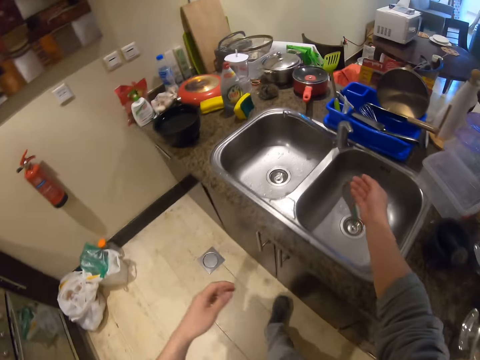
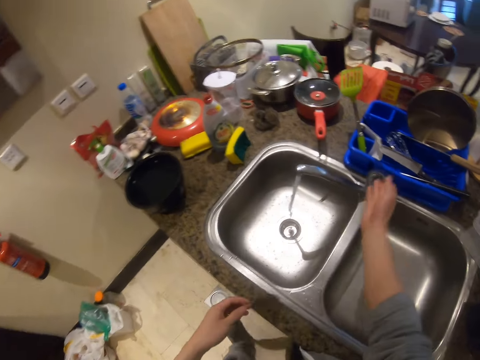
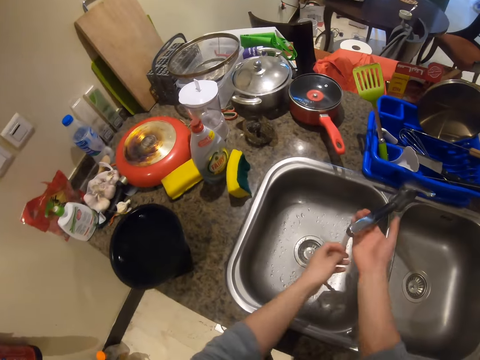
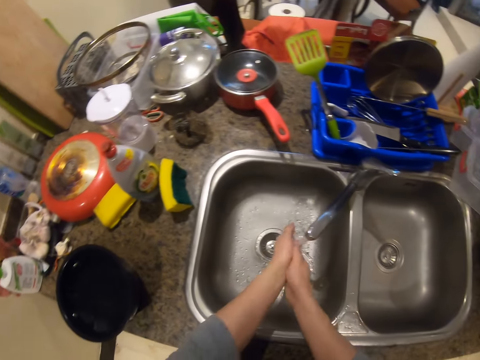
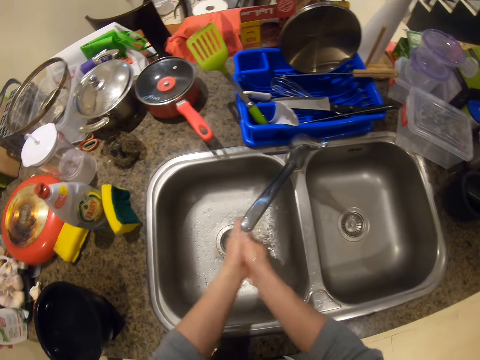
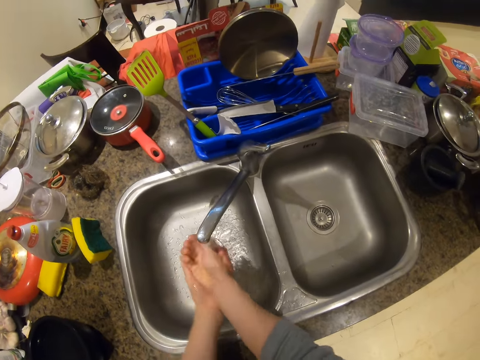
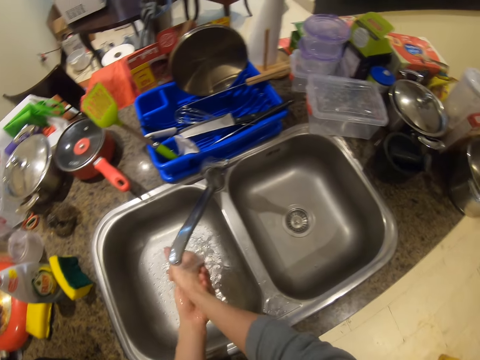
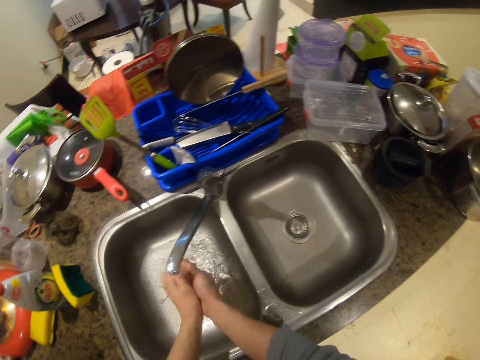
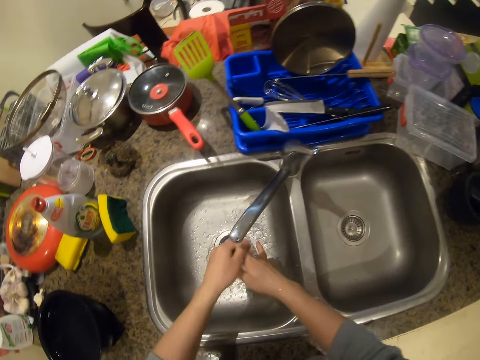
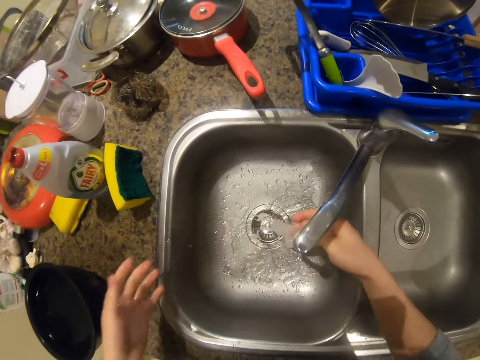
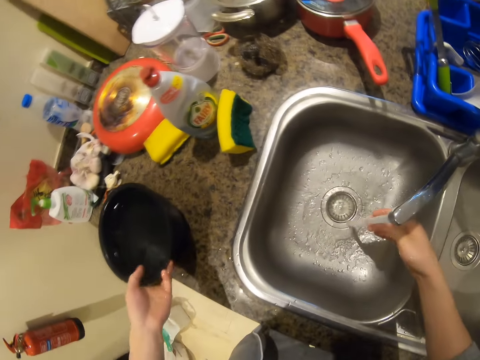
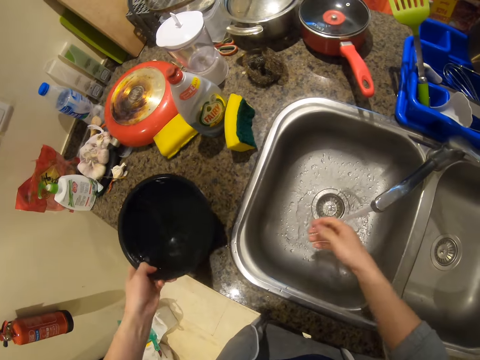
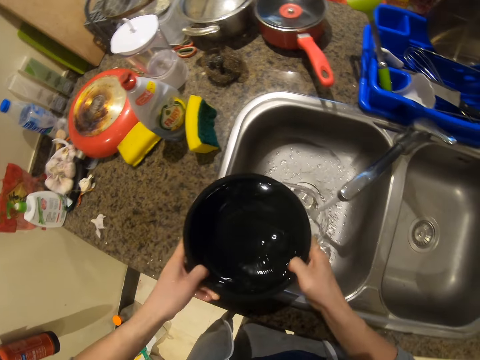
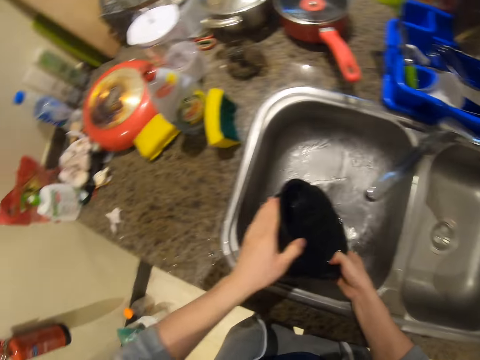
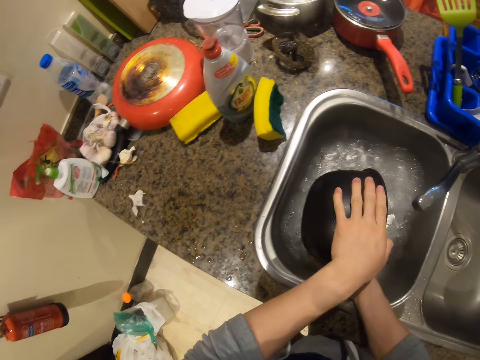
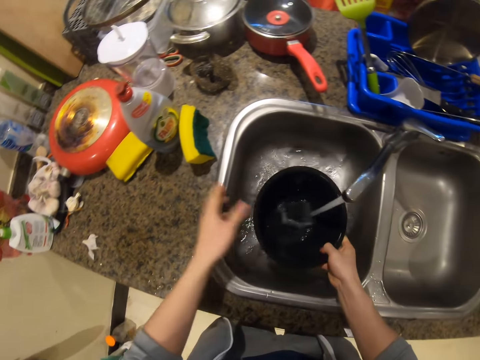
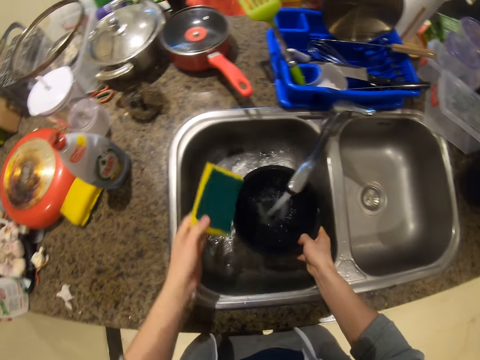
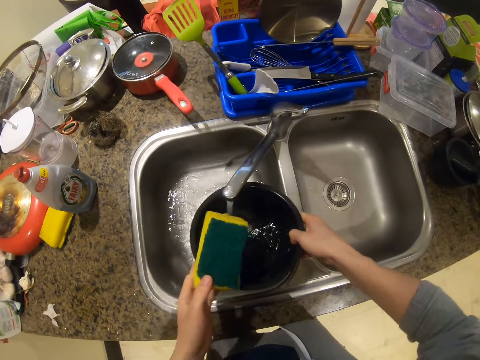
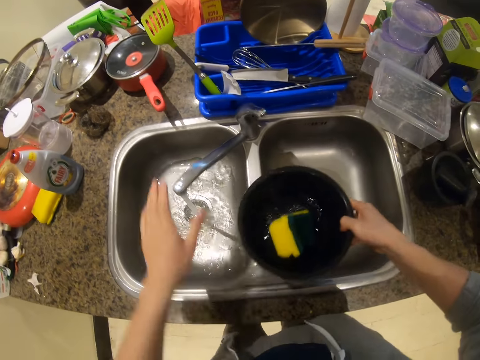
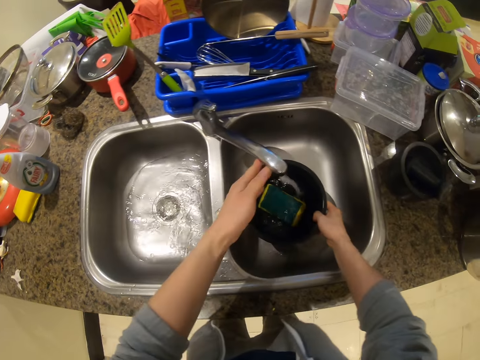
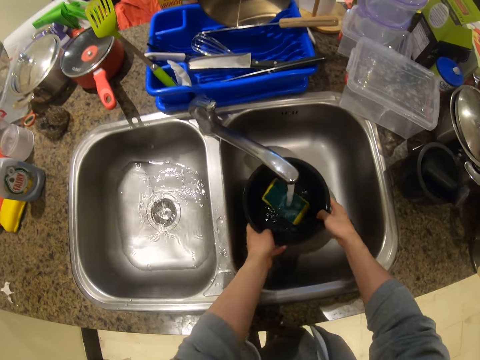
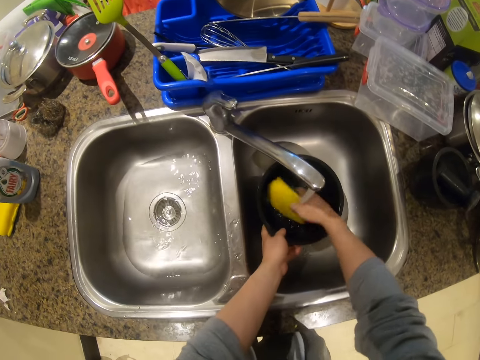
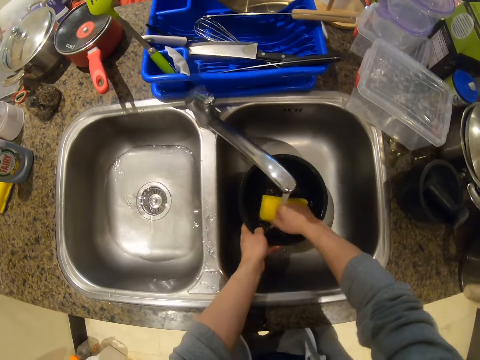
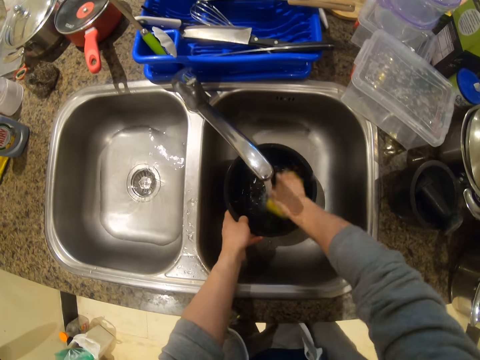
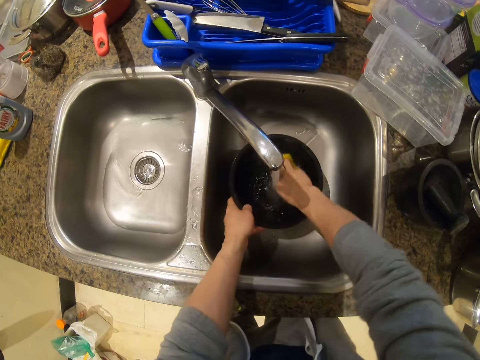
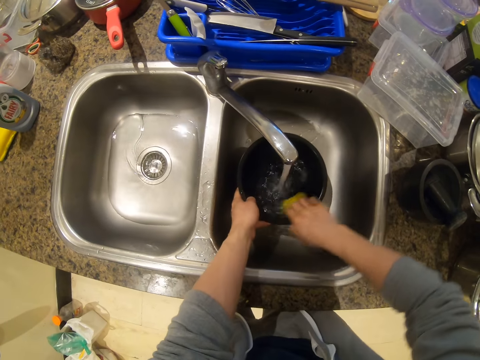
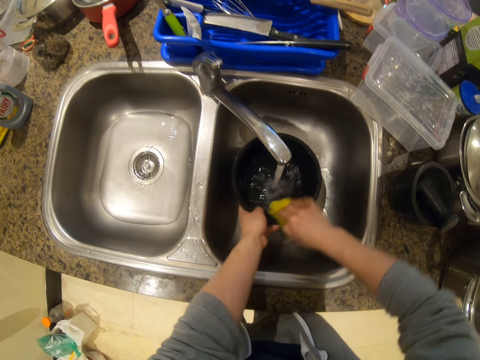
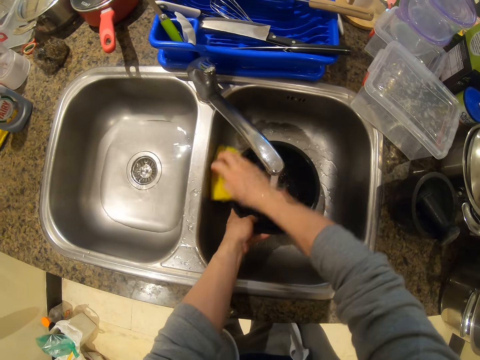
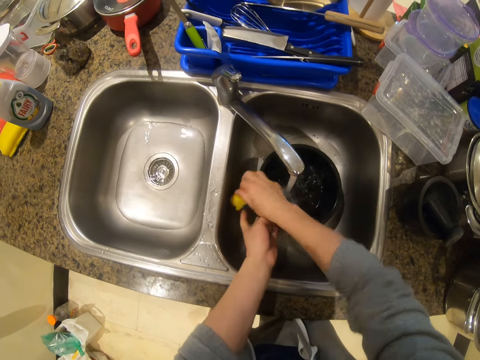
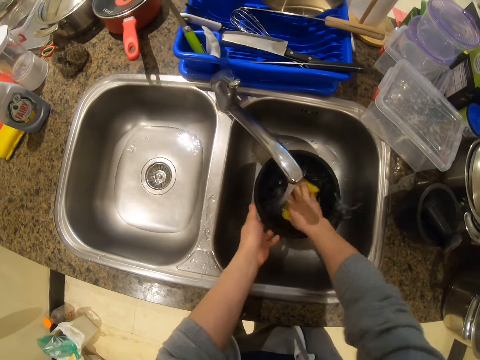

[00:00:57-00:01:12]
The camera wearer turns the faucet on. They turn the faucet slightly and wash their hands. They grab a black bowl with water from the counter and pour water from the bowl into the sink. They fetch water with the black bowl. They grab a scouring pad from the counter. They move the black bowl to the other sink and turn the faucet. They lift the bowl. They put water in the bowl. They wash the bowl with the scouring pad.

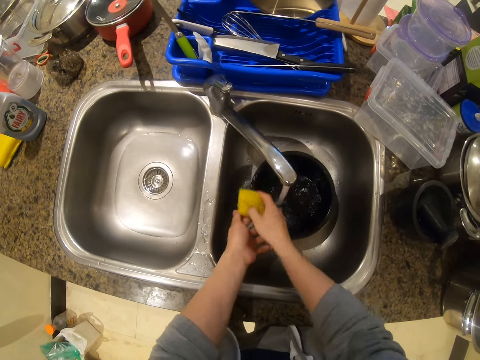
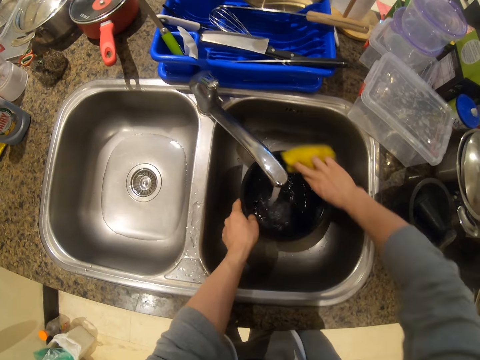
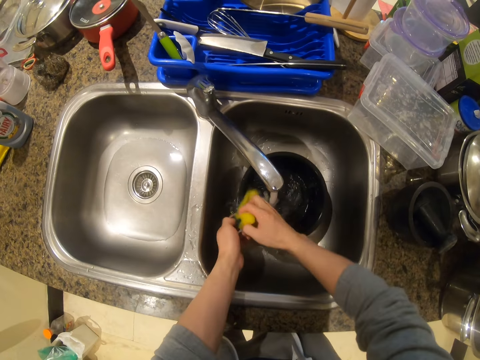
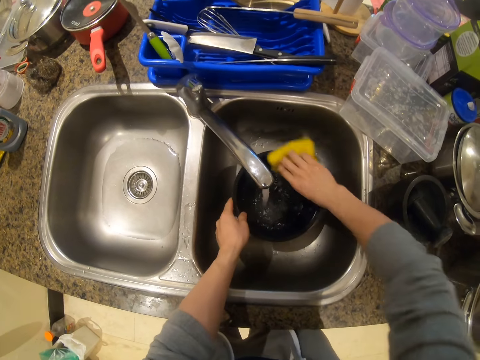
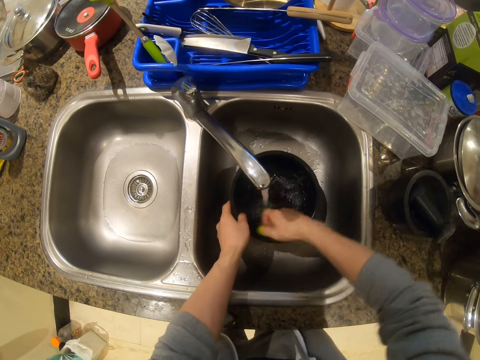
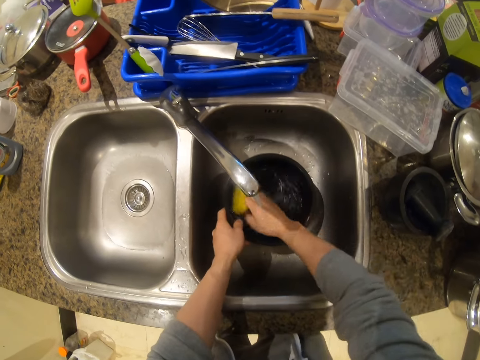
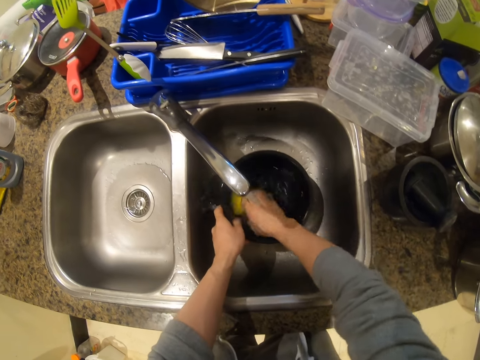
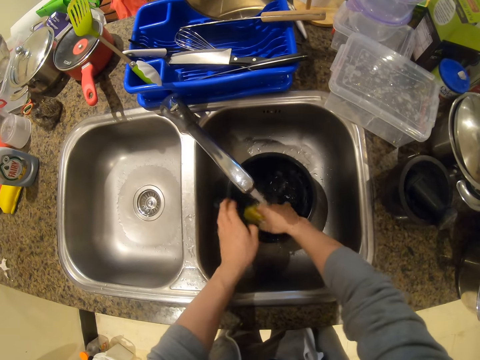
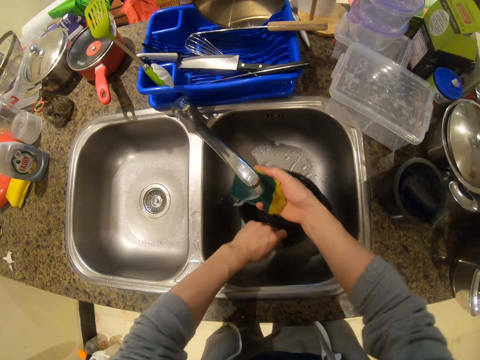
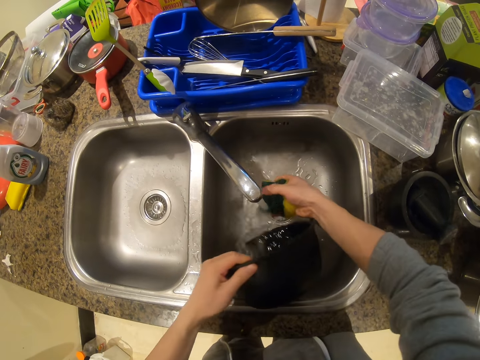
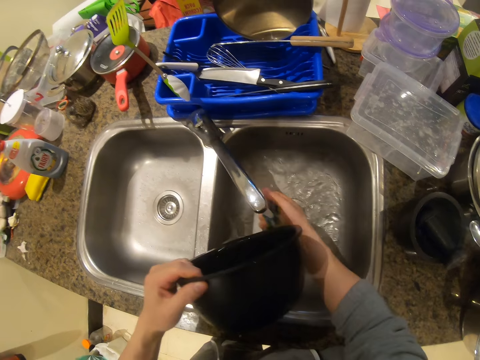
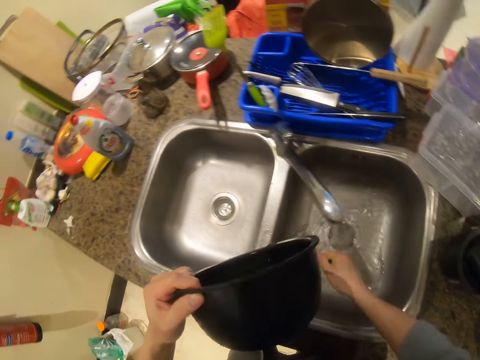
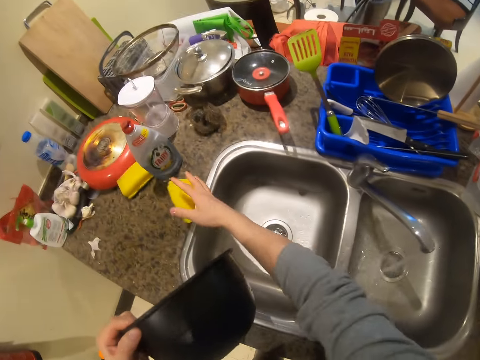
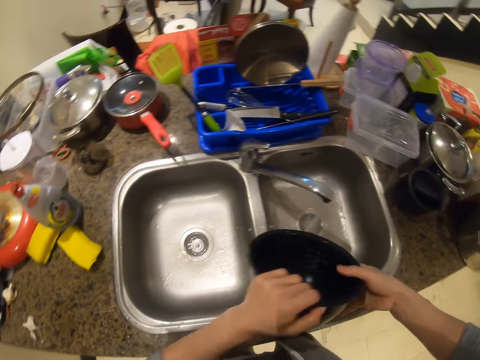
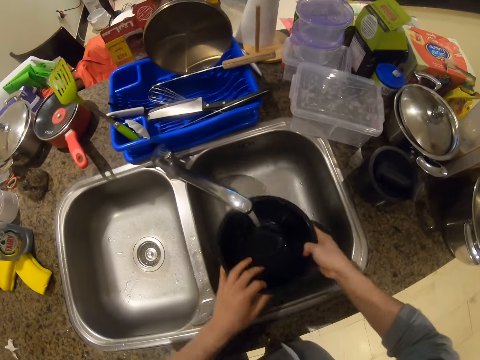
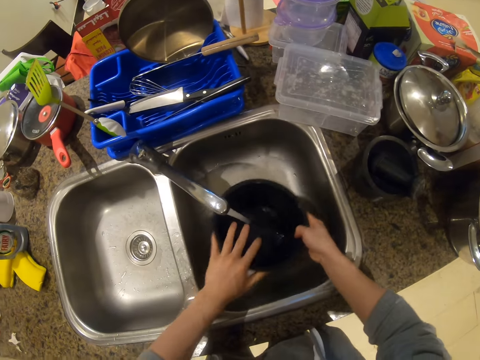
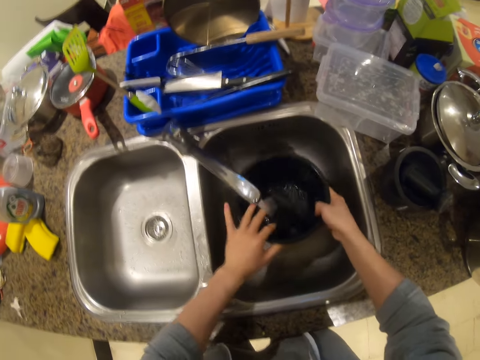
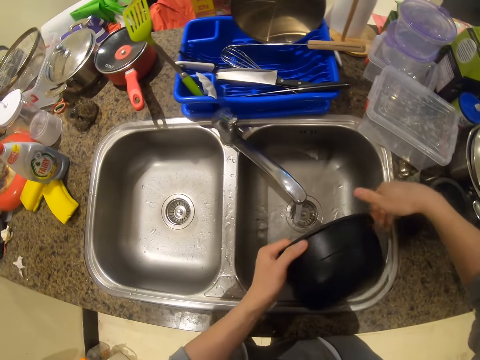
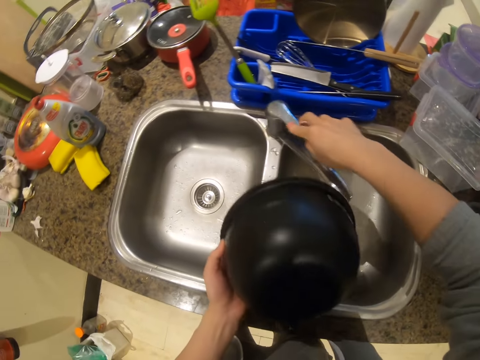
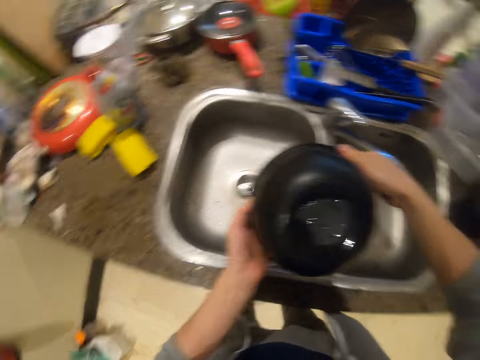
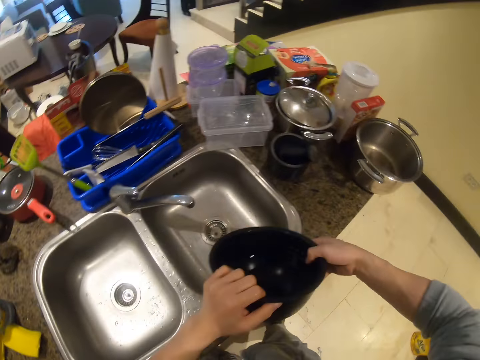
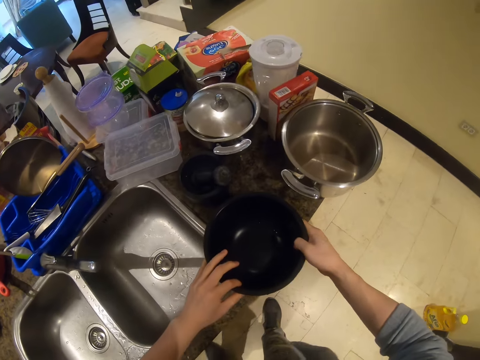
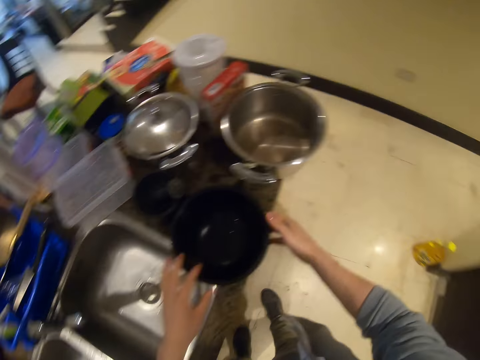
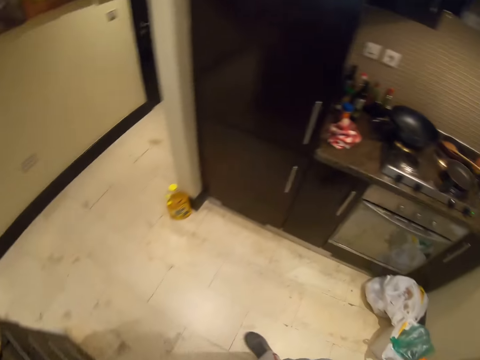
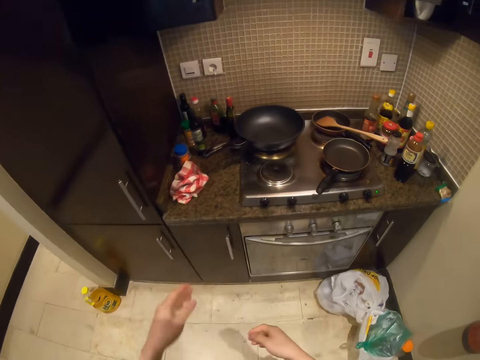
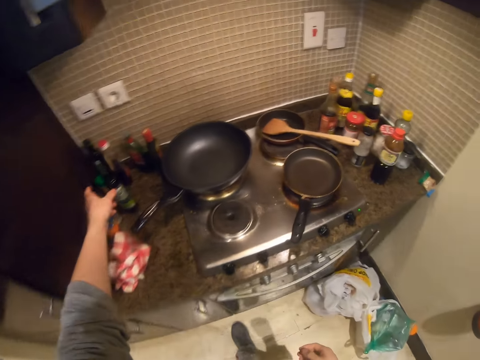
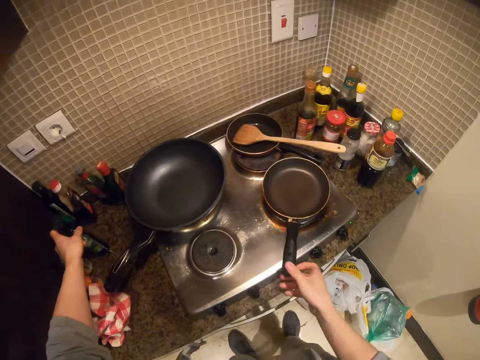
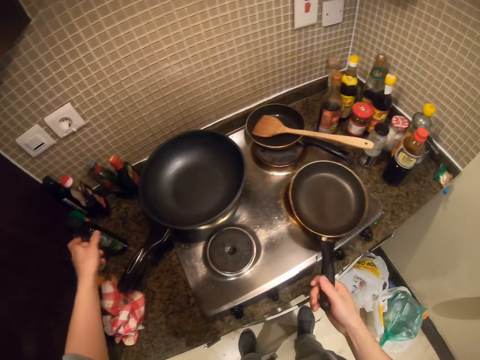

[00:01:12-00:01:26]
The camera wearer places the scouring pad under running water. They pour water from the bowl. They take the bowl out of the sink and wring the scouring pad. They hold on to the bowl and drop the scouring pad on the counter. They return the bowl in the sink. They rinse the bowl. They pour water from the bowl into the sink. They turn off the faucet and flip over the black bowl. They place the bowl on the counter. They turn to the stove. They reach out for a bottle.
